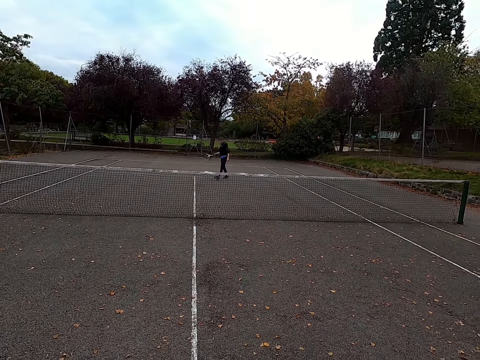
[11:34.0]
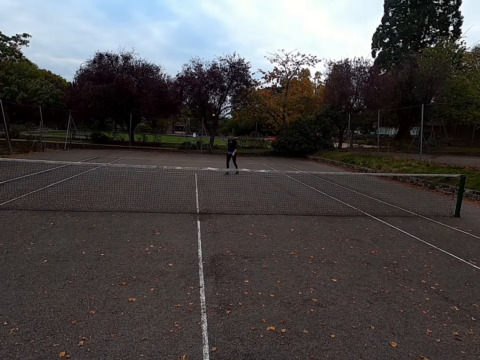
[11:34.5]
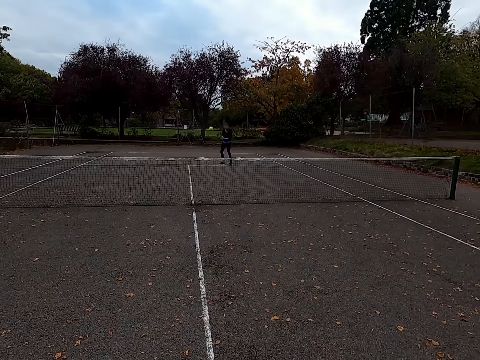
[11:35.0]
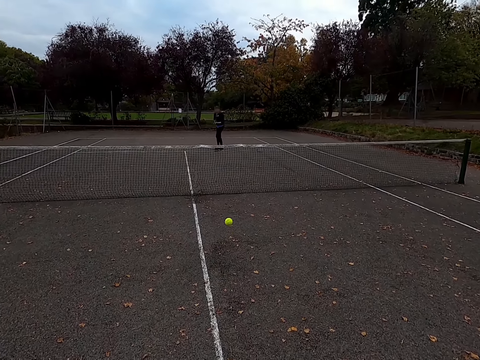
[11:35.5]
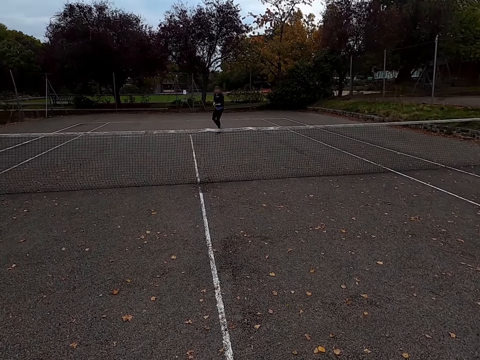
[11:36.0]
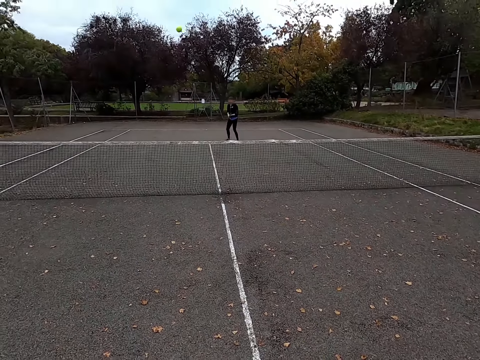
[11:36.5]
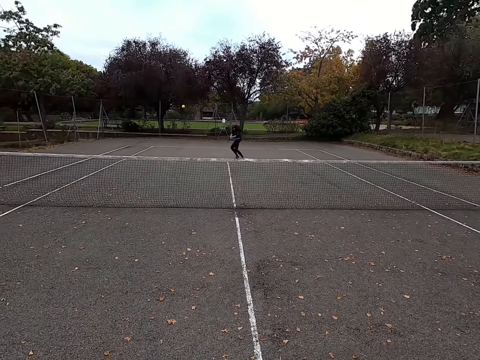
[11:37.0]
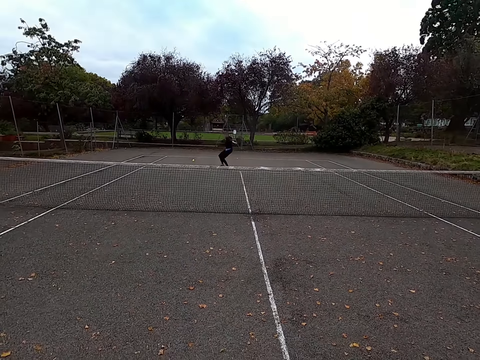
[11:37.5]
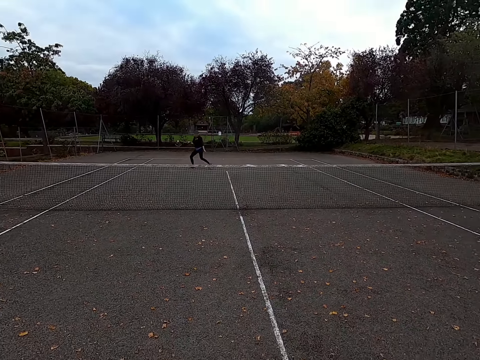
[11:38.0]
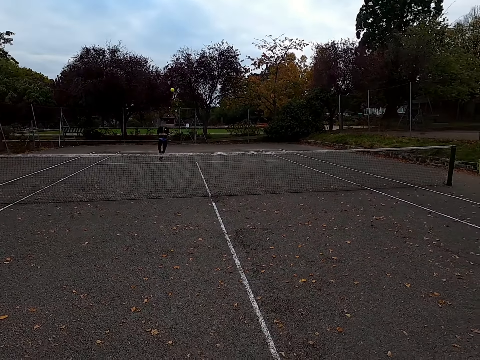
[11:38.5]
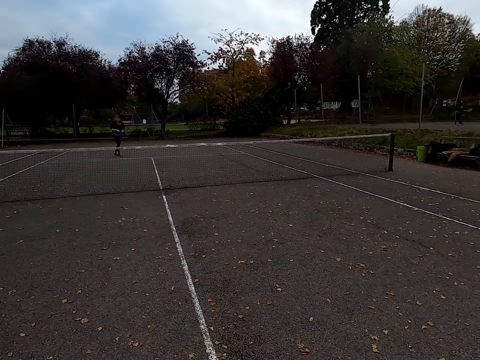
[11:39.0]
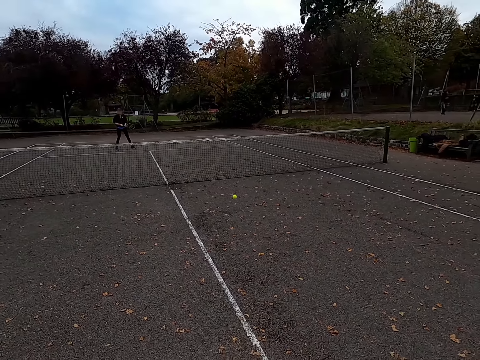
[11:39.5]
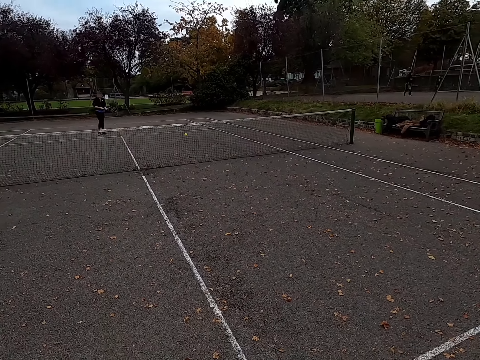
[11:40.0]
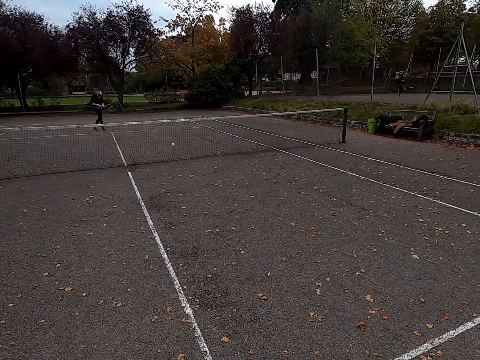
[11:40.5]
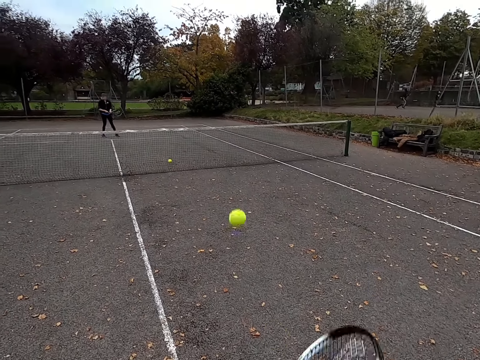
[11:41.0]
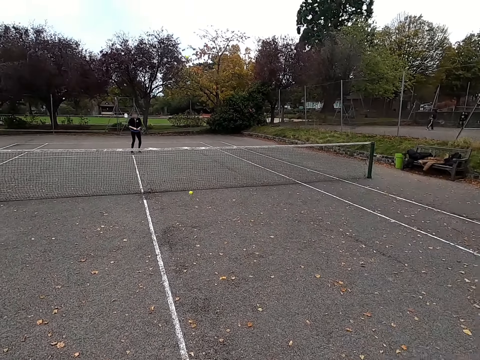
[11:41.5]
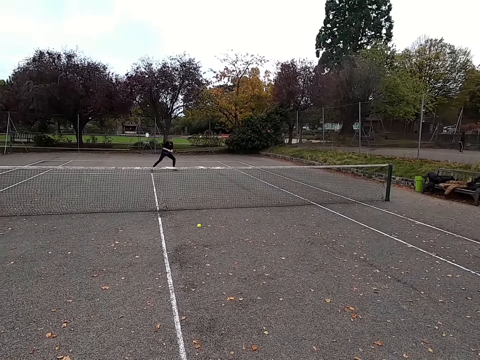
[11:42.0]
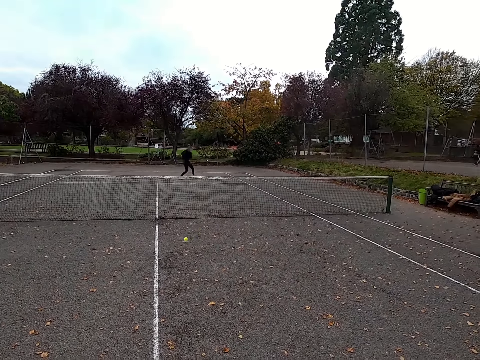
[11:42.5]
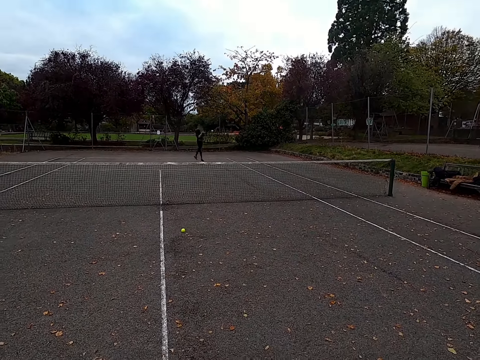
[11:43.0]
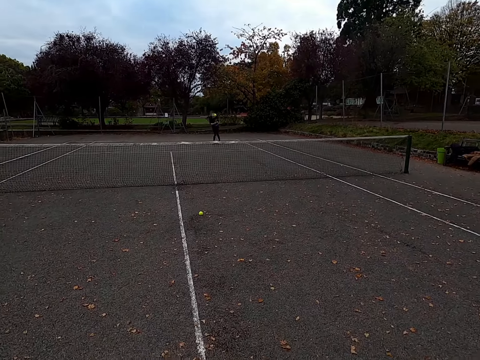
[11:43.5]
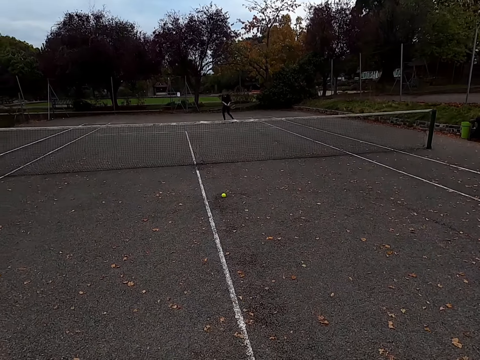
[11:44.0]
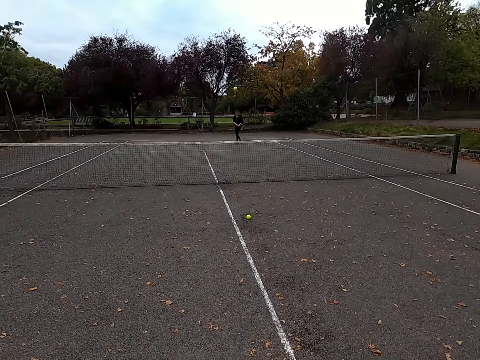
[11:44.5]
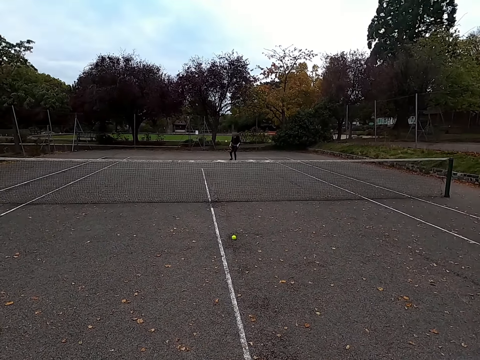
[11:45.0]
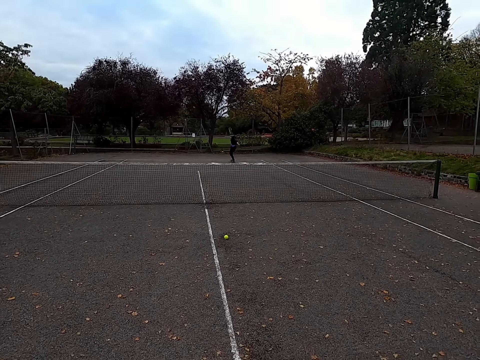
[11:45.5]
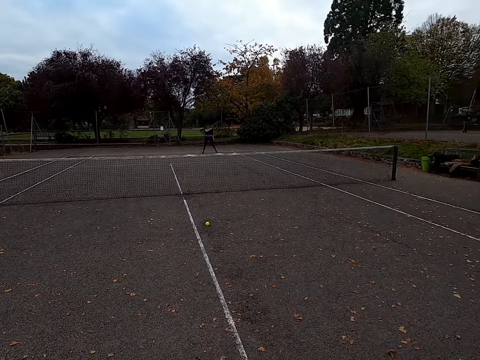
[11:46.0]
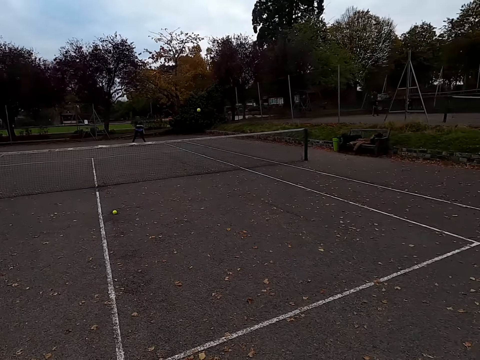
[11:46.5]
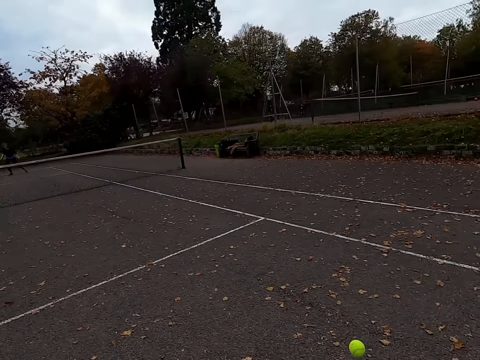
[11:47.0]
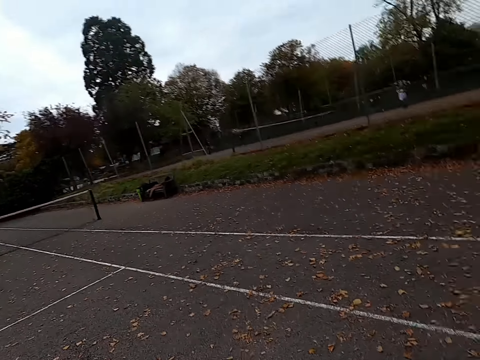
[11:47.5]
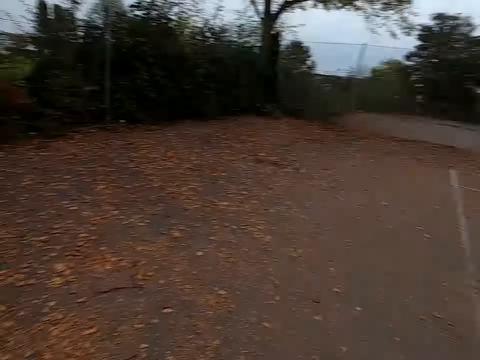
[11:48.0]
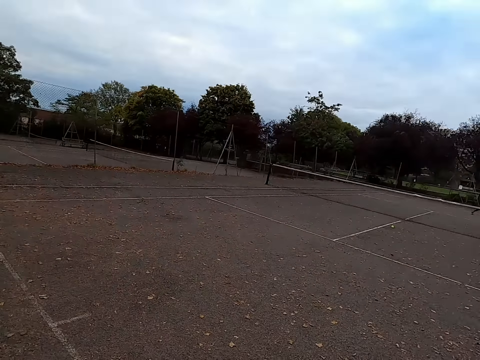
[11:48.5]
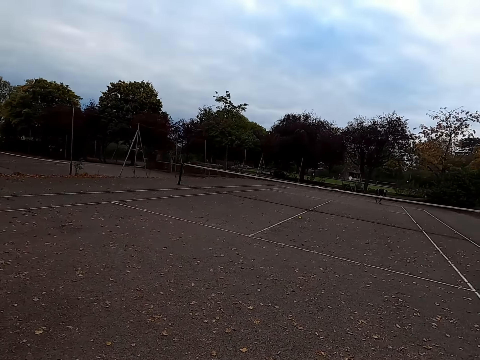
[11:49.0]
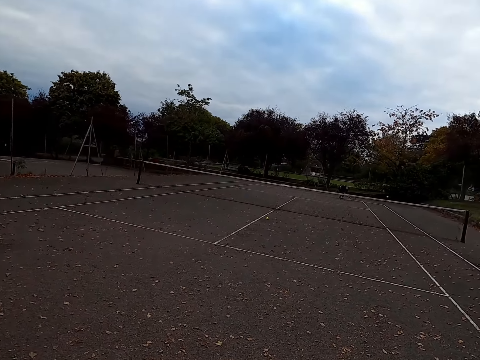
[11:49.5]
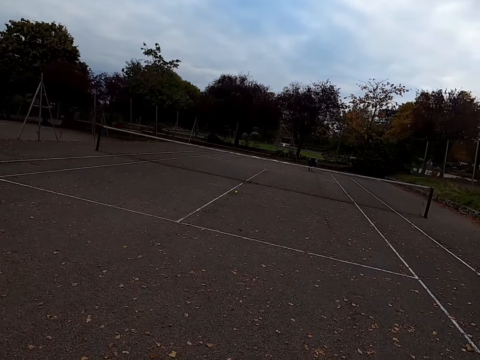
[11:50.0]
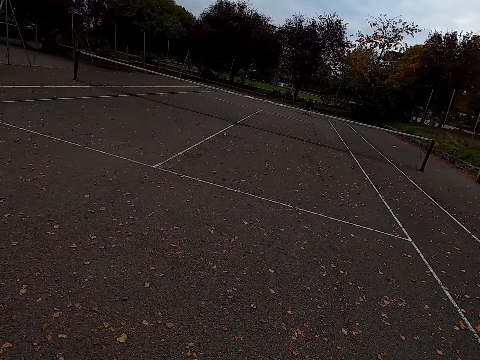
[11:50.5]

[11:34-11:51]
A woman hits a tennis ball with a racquet. The camera wearer hits the tennis ball with a racquet. The woman hits the tennis ball with the racquet. The camera wearer hits the tennis ball with the racquet. They hit the ball again. The woman hits the tennis ball with the racquet. The camera wearer hits the tennis ball with the racquet. The woman hits the tennis ball with the racquet. The camera wearer hits the tennis ball with the racquet. The woman hits the tennis ball with the racquet.

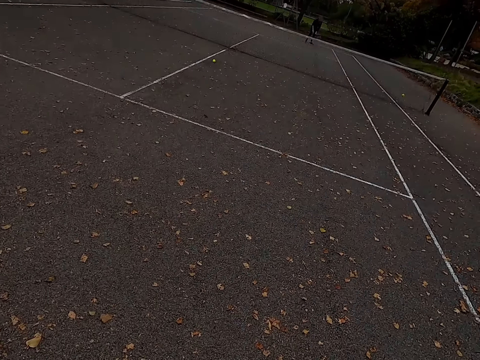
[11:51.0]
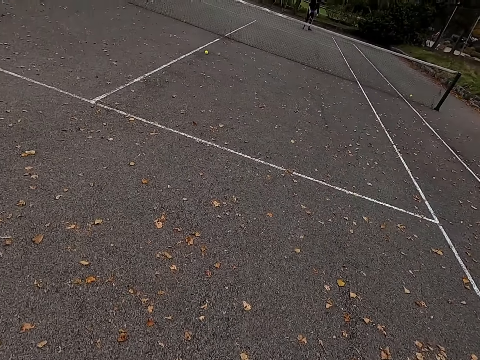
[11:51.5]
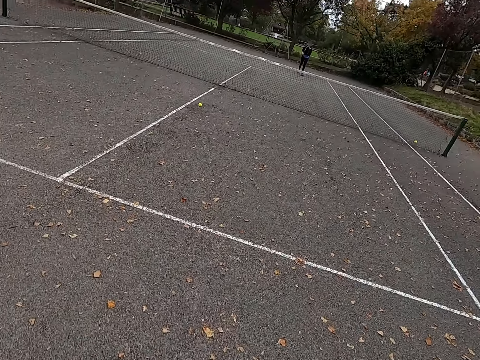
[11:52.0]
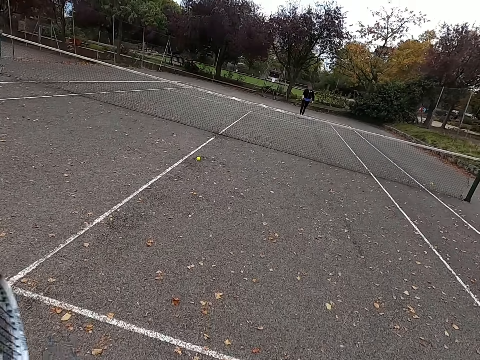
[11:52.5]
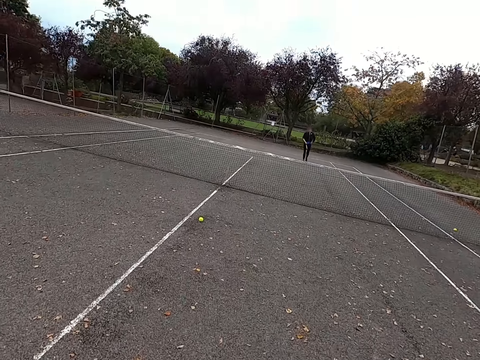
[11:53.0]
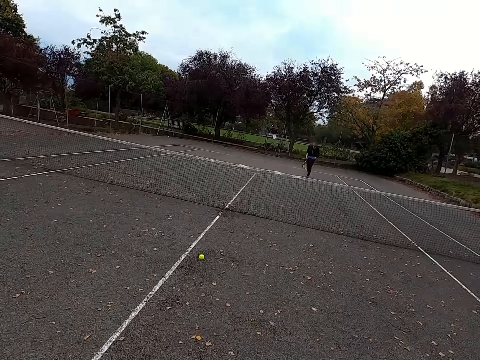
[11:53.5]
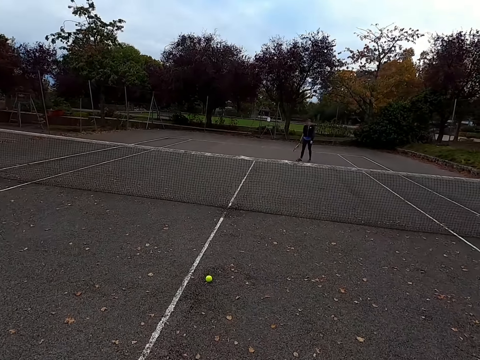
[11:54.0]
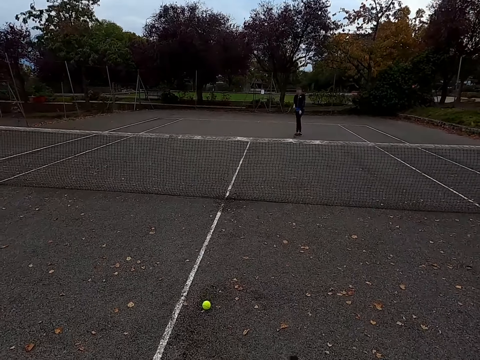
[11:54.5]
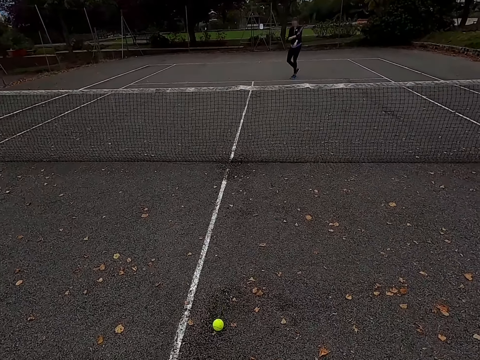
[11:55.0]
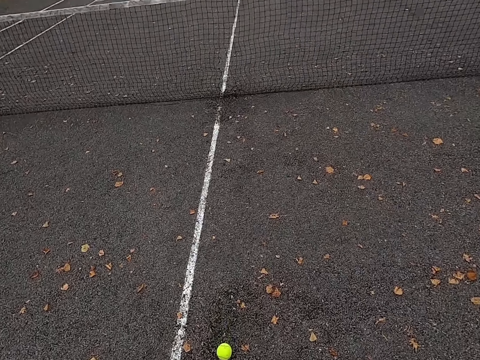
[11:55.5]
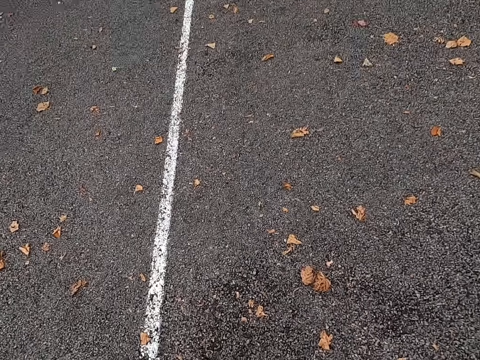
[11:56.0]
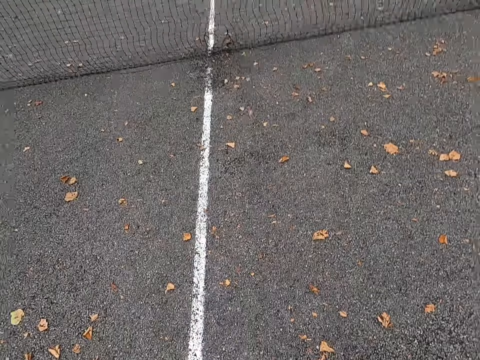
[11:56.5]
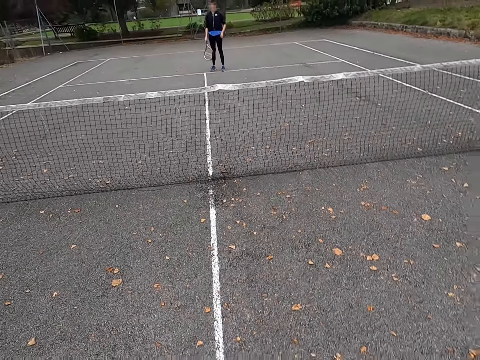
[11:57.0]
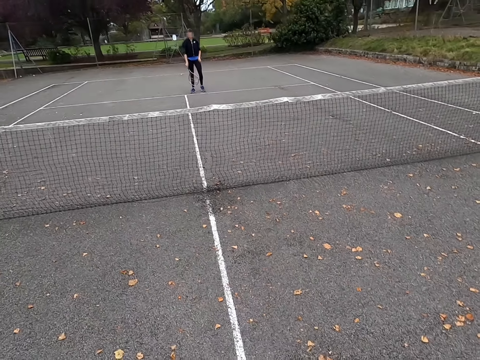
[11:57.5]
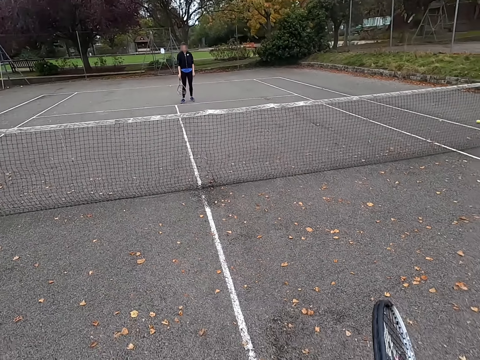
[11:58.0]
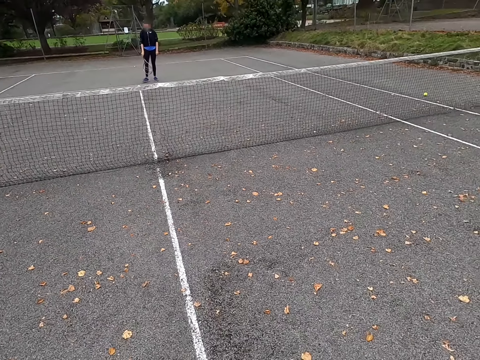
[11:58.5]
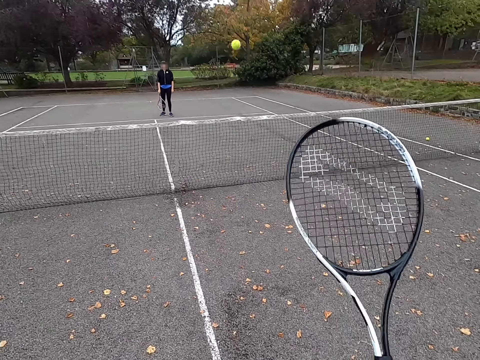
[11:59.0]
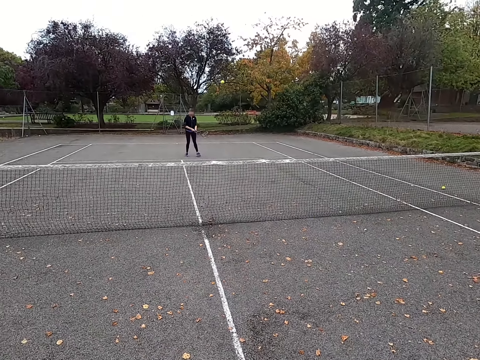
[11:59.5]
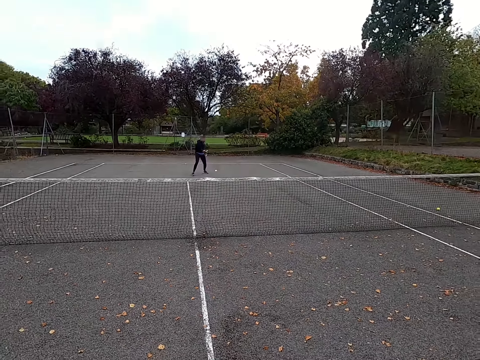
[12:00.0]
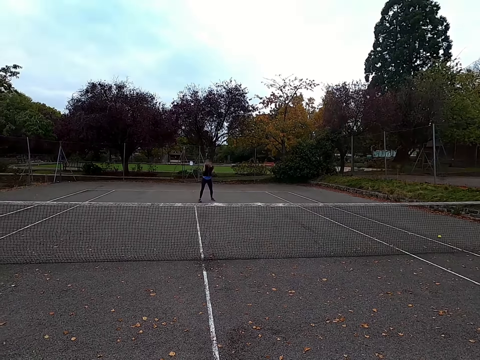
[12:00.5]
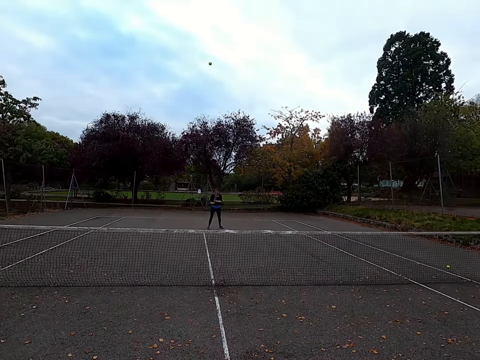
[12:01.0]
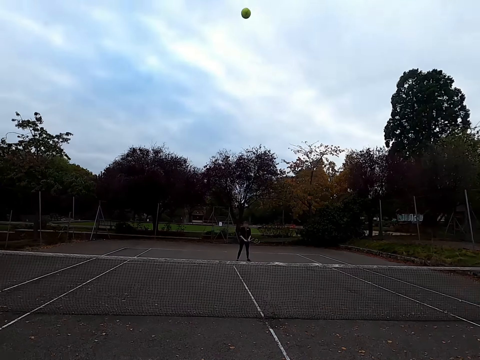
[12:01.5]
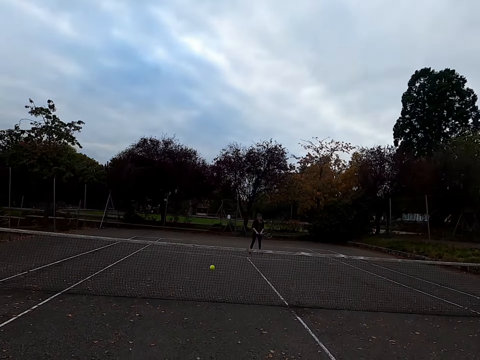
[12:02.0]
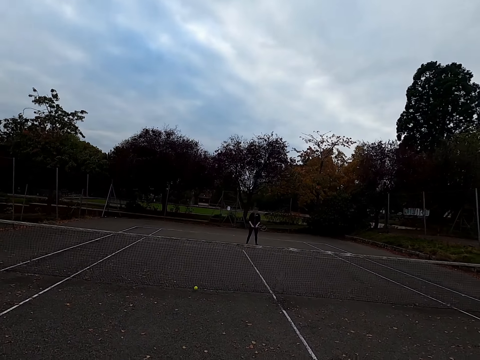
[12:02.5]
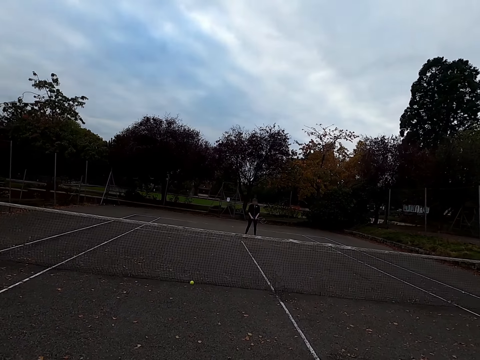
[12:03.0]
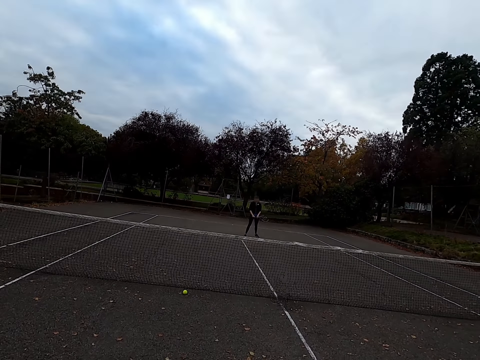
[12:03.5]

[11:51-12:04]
The camera wearer walks around the tennis court to the ball. They pick up the tennis ball and walk around the tennis court. They hit the tennis ball with a racquet. A woman hits the tennis ball with a racquet. The camera wearer hits the tennis ball with the racquet.
